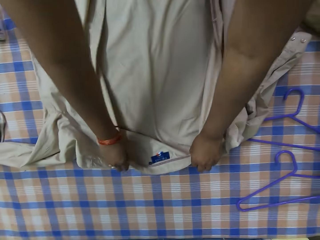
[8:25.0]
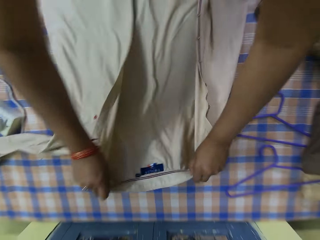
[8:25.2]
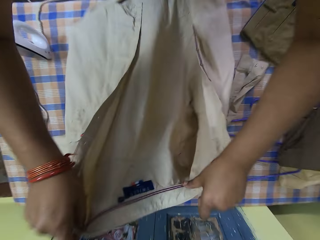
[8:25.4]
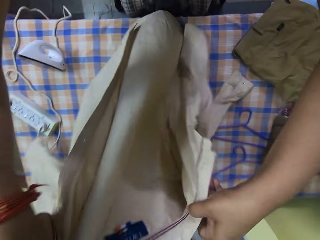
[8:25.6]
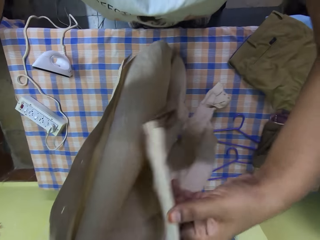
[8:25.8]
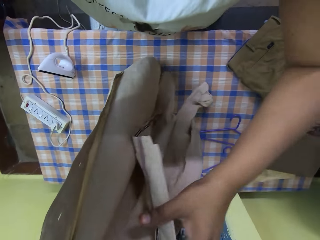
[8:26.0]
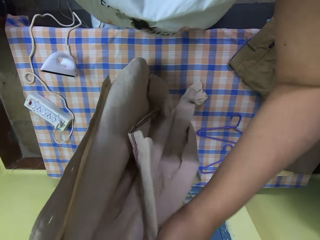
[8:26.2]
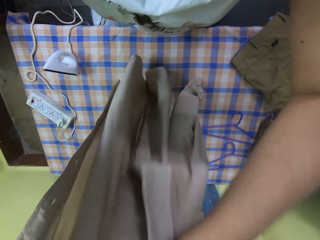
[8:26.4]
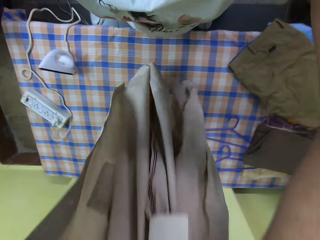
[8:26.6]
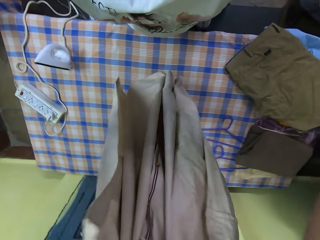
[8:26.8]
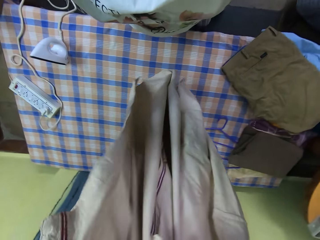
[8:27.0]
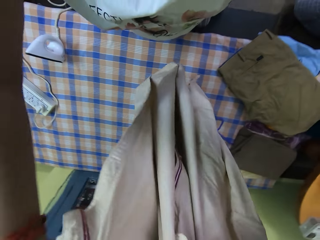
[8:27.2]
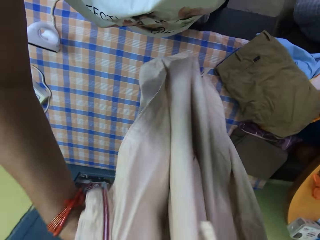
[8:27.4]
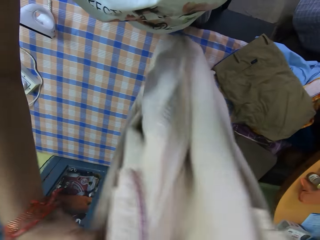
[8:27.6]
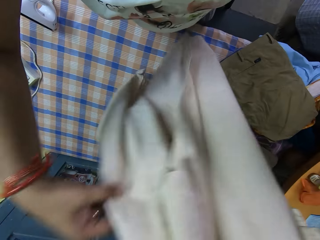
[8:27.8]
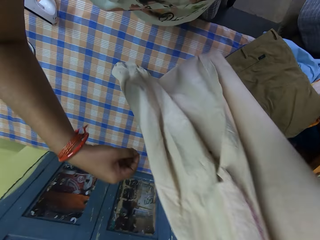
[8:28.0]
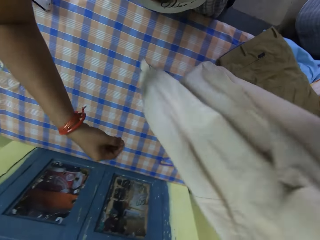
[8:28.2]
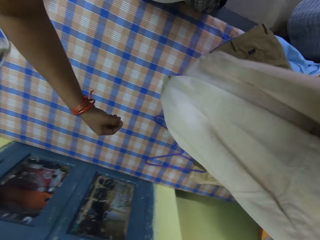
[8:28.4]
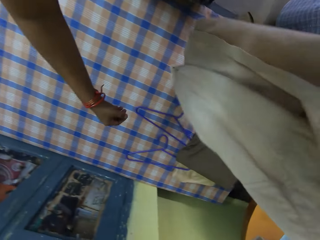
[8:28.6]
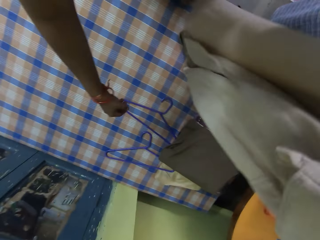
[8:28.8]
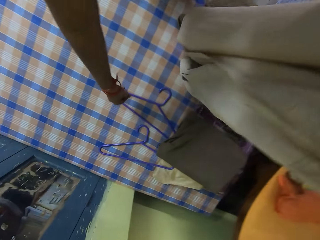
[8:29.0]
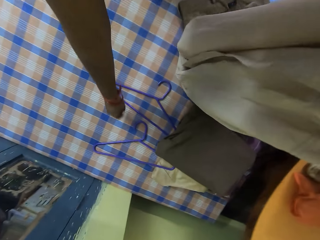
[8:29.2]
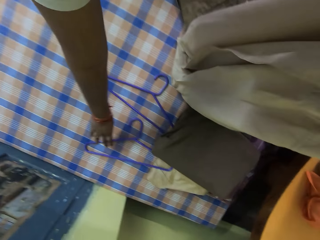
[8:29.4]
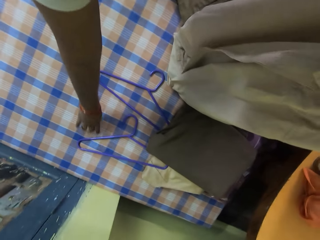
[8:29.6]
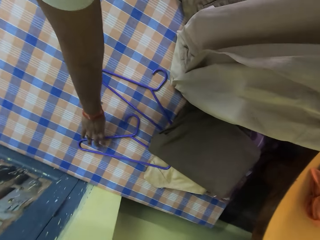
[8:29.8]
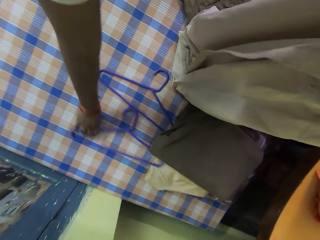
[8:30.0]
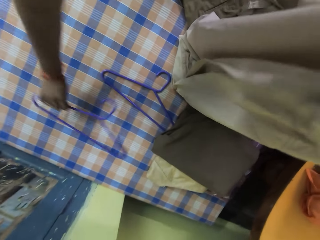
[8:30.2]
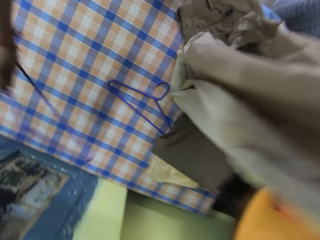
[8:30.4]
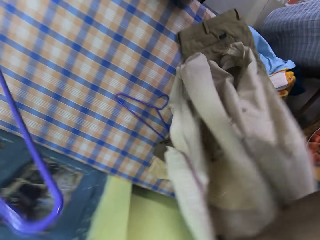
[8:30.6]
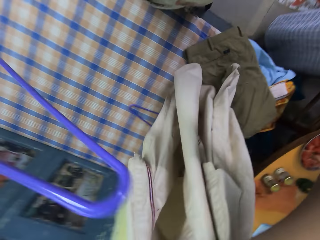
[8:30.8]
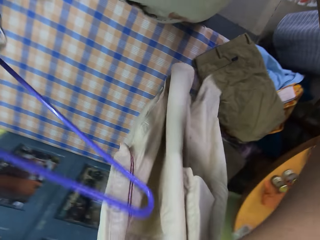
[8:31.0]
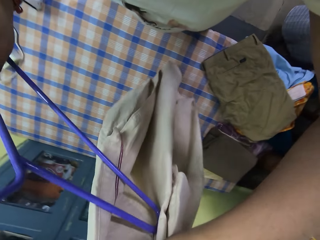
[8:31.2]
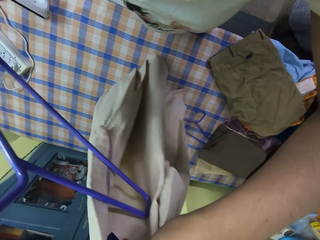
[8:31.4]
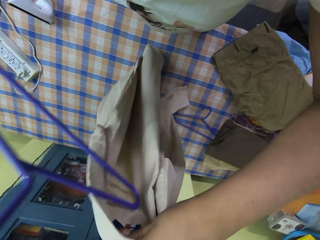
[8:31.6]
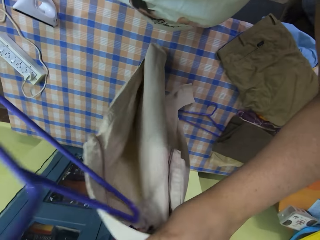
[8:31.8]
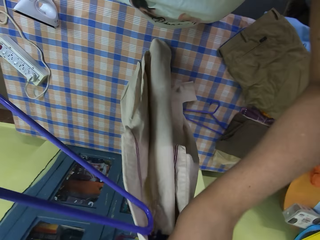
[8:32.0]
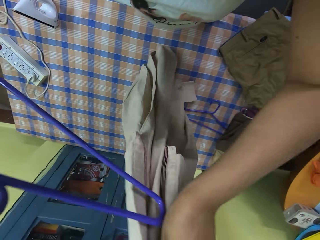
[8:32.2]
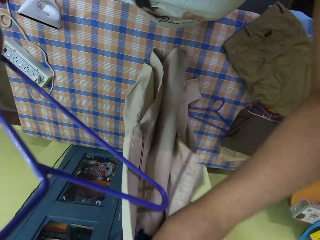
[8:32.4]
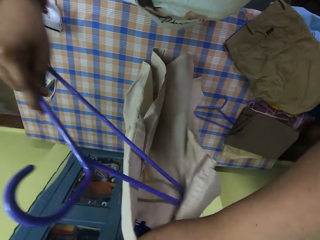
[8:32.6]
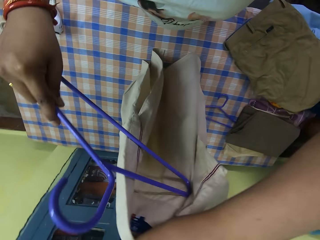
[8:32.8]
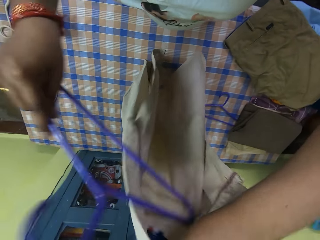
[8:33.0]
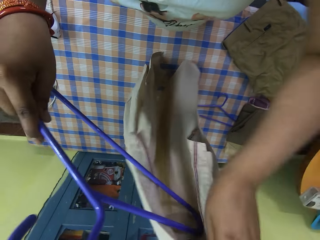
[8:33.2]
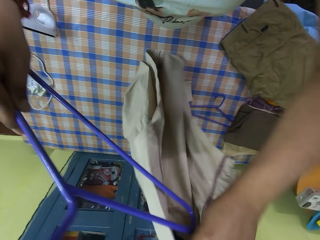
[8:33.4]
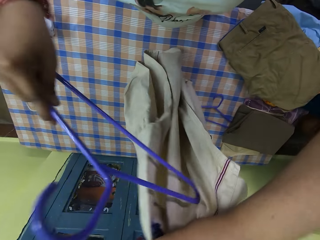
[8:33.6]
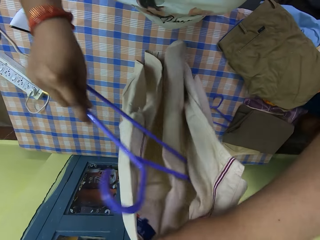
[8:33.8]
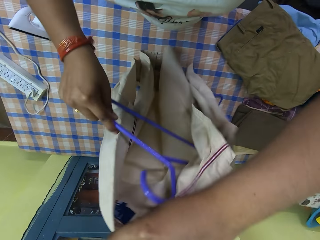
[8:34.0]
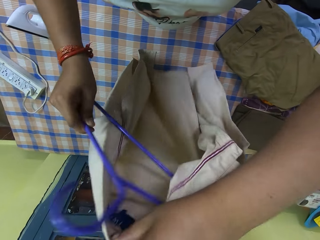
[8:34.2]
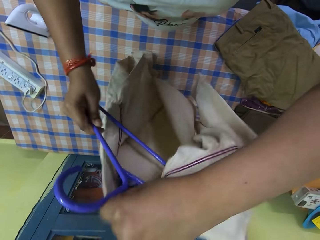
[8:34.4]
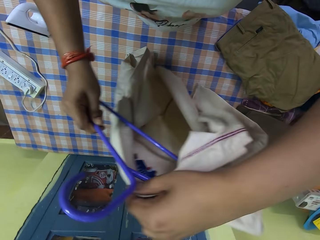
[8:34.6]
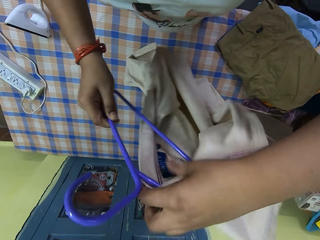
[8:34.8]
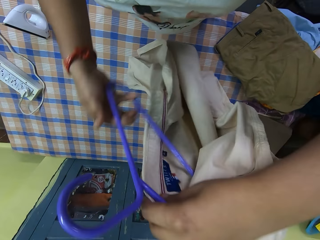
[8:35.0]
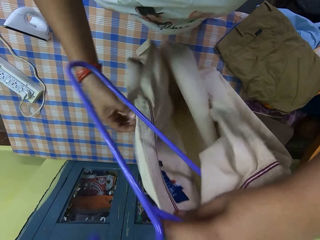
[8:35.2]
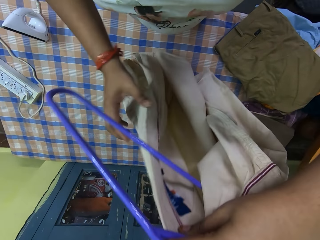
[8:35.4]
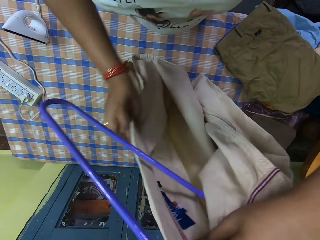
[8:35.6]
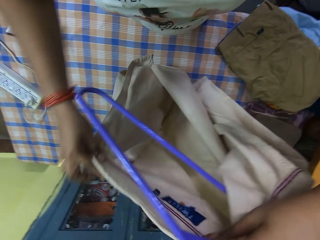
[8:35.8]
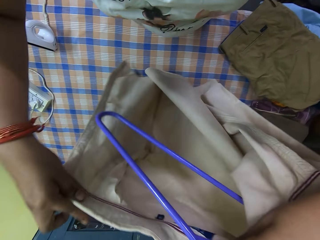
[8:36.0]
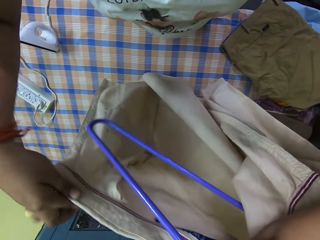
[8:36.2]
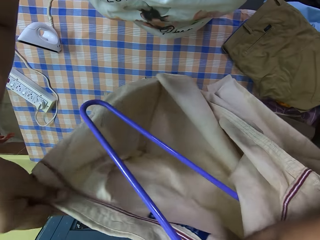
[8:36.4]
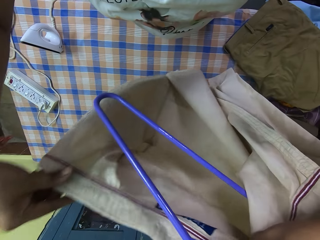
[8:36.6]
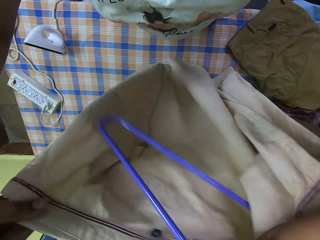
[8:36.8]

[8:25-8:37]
The camera wearer picks up the shirt from the ironing board with her hands. She picks up a hanger from the ironing board with her right hand. She fits the shirt into the hanger with her hands.

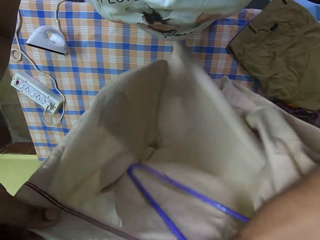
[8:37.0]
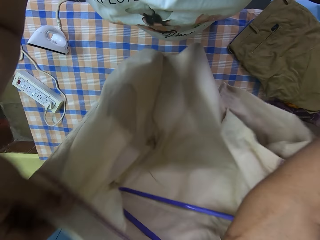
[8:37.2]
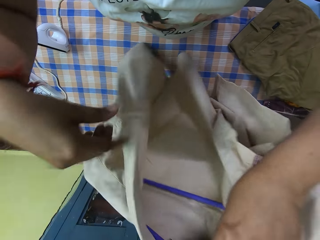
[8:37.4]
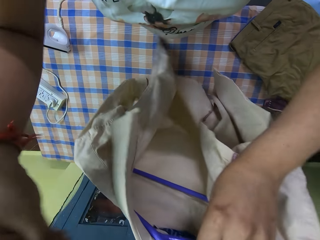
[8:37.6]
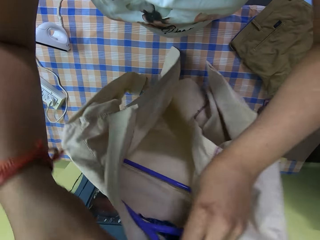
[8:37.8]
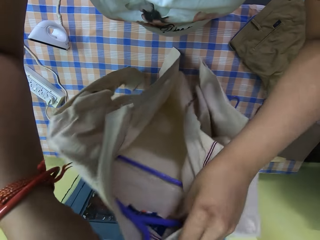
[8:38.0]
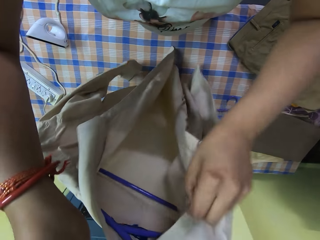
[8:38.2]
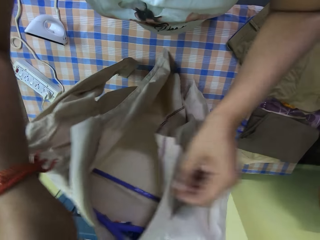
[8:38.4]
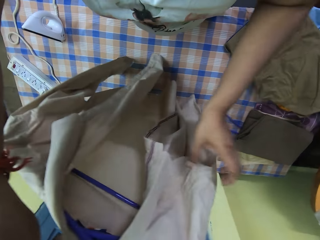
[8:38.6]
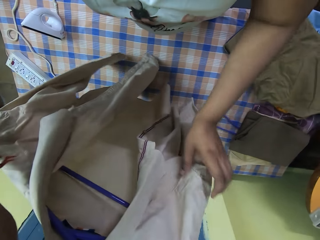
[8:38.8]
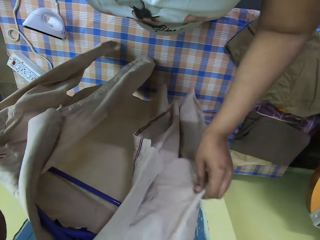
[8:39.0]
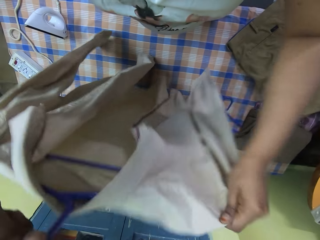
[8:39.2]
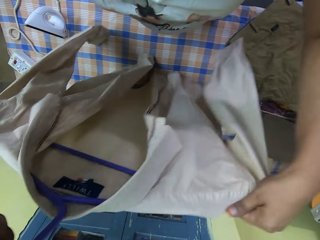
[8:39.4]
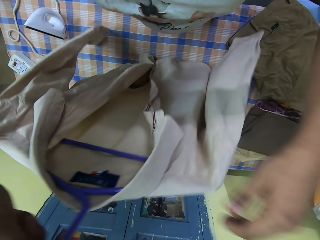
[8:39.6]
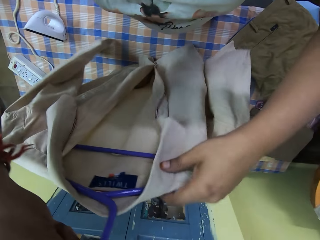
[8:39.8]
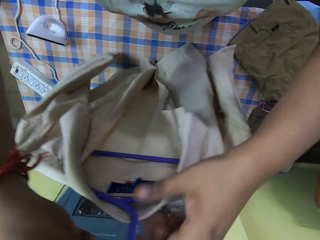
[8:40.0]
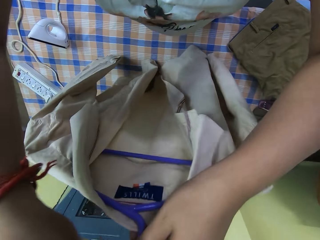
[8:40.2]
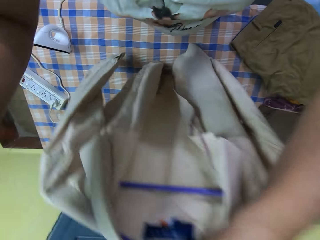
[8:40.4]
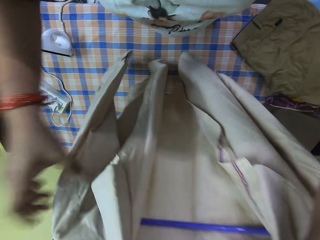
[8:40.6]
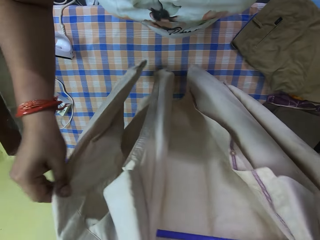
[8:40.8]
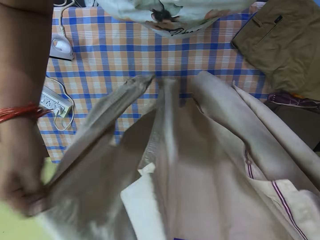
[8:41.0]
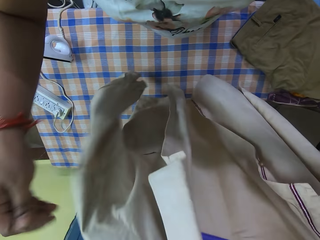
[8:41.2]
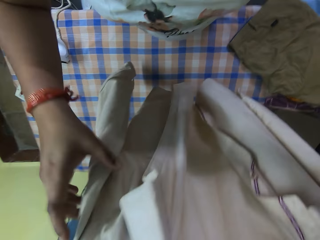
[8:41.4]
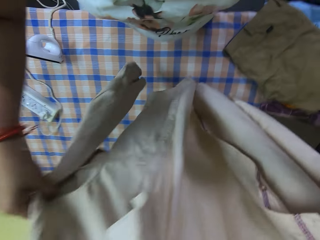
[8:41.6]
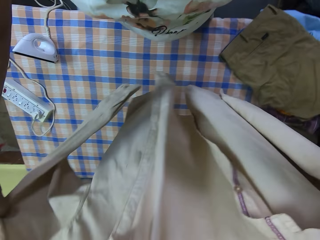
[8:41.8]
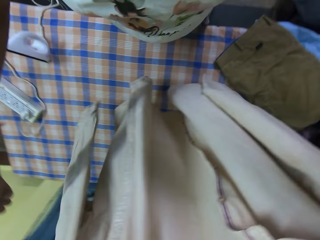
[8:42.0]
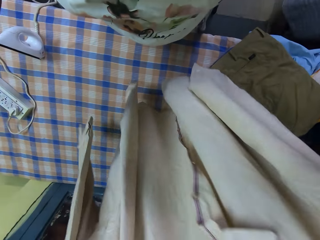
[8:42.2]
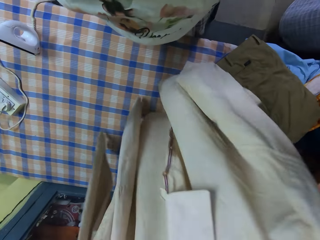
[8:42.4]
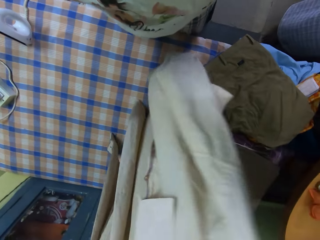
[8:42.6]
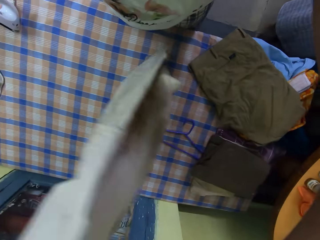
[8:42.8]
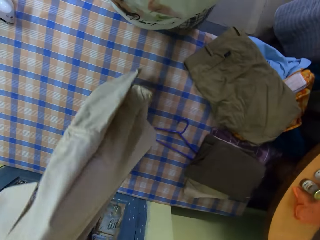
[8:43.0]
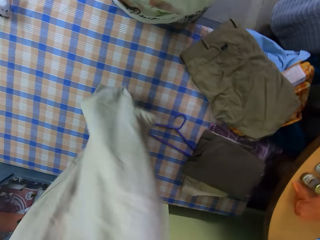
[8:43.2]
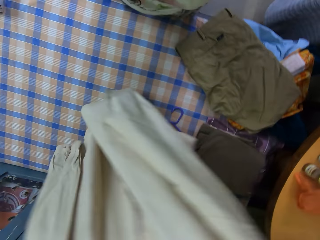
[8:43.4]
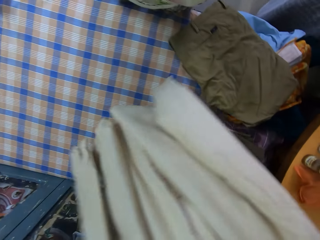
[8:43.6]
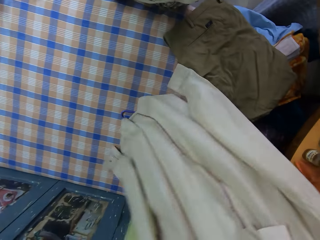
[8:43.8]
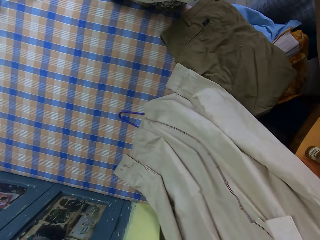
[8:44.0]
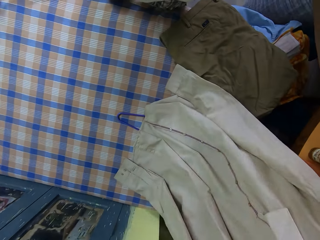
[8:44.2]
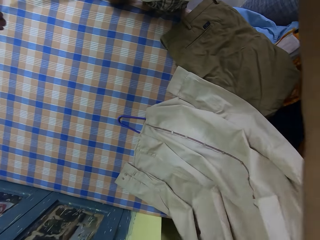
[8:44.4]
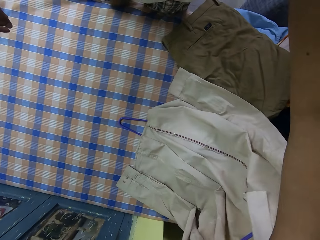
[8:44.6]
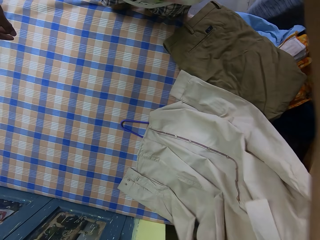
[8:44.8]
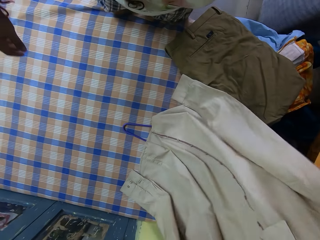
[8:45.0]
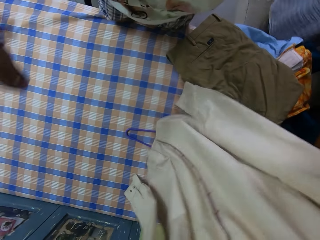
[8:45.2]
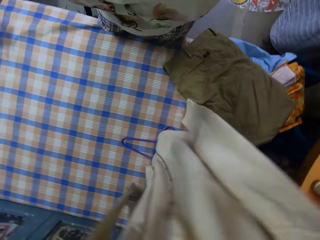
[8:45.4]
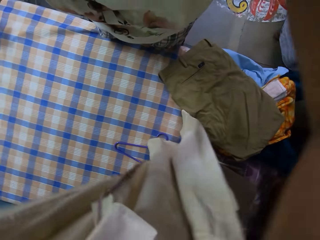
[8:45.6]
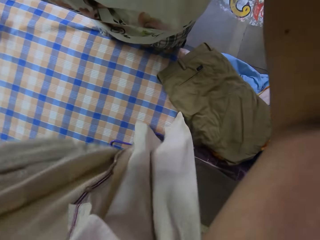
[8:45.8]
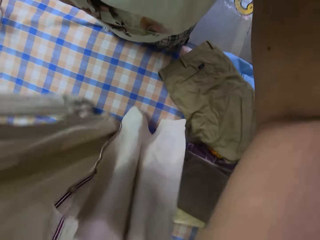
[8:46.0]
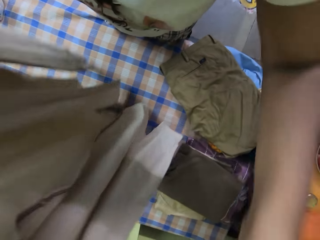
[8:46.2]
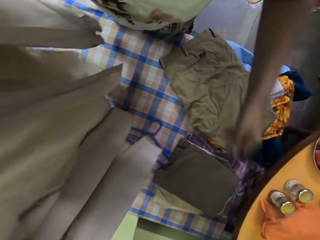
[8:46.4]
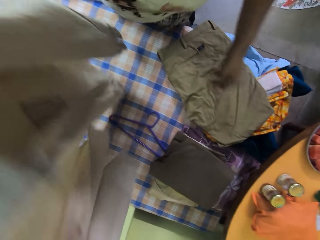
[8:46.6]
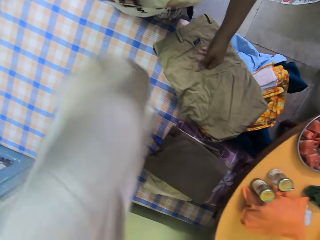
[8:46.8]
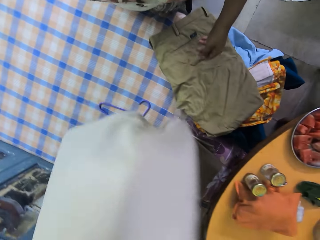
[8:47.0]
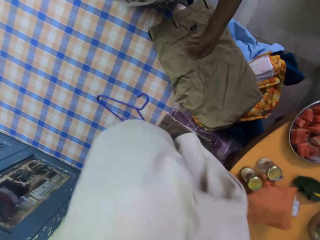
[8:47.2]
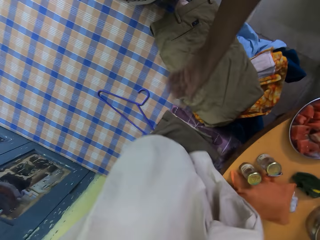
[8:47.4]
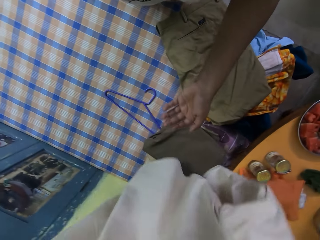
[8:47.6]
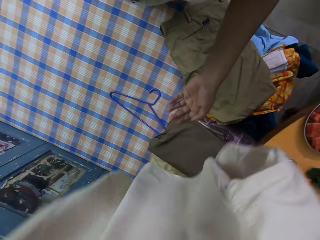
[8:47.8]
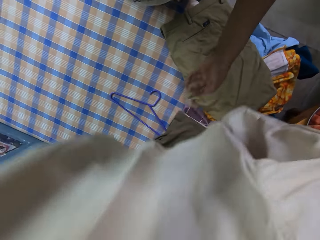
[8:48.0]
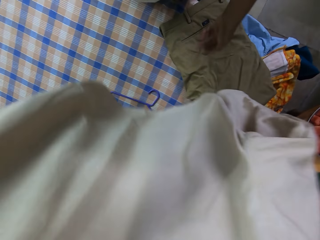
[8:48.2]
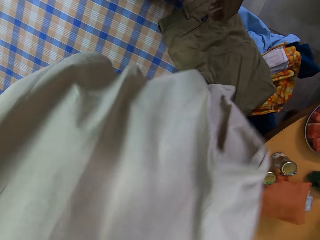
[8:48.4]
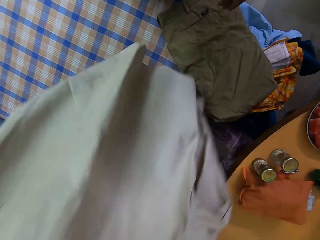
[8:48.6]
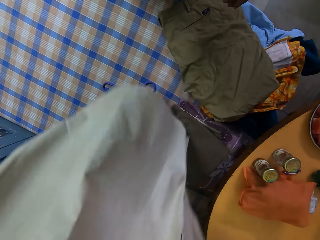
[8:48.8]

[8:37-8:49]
The camera wearer places the shirt on the ironing board with her left hand. She holds up the shirt with her left hand.
